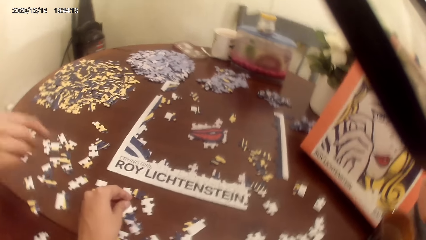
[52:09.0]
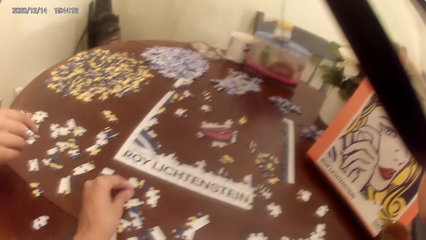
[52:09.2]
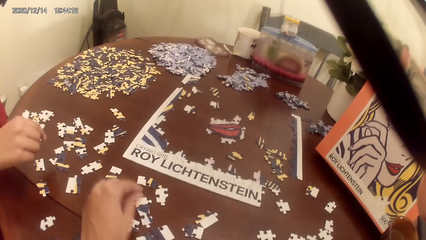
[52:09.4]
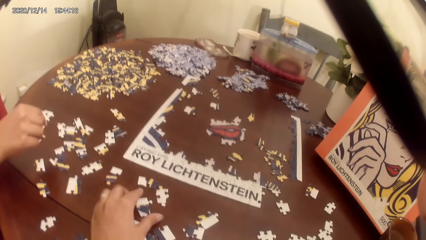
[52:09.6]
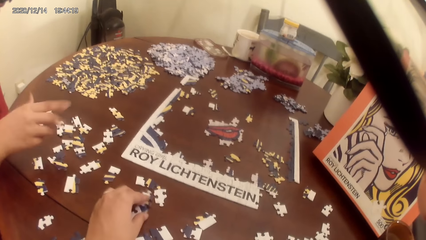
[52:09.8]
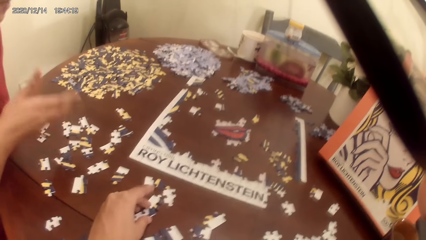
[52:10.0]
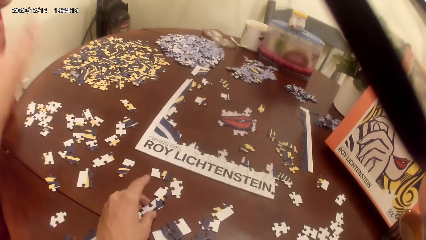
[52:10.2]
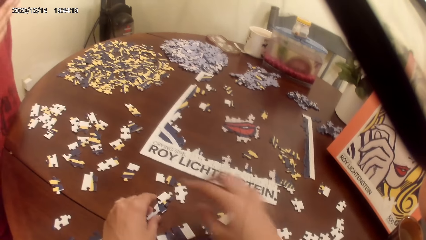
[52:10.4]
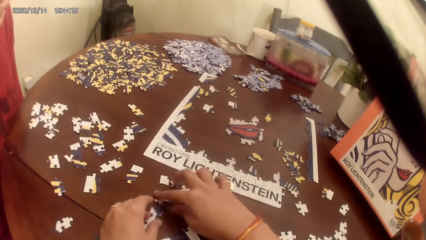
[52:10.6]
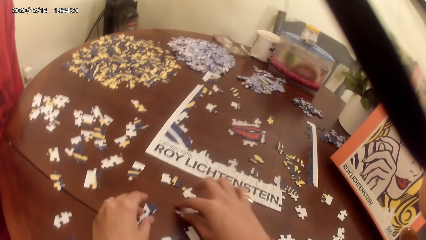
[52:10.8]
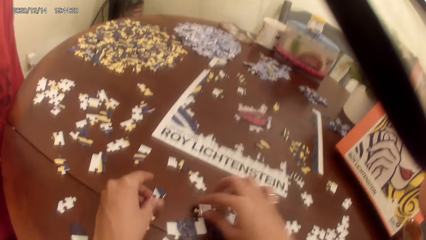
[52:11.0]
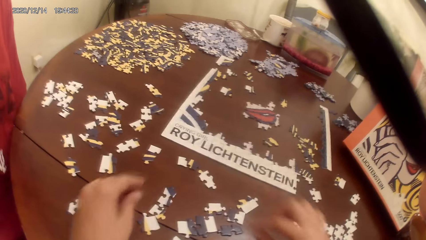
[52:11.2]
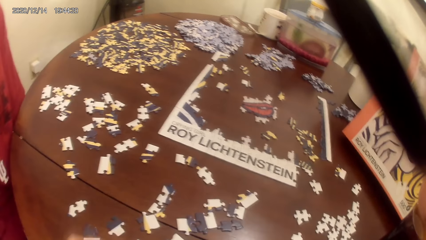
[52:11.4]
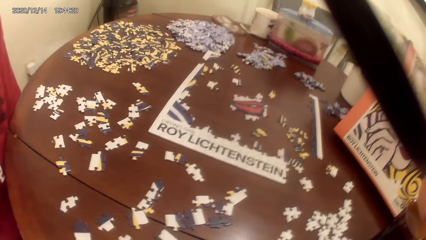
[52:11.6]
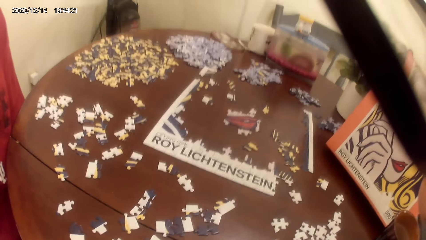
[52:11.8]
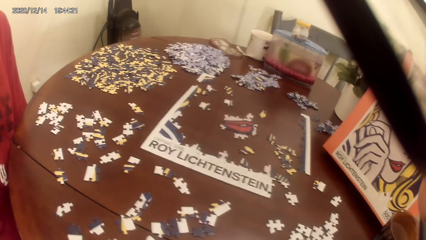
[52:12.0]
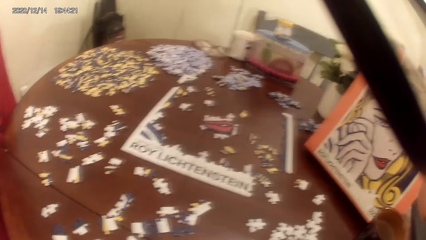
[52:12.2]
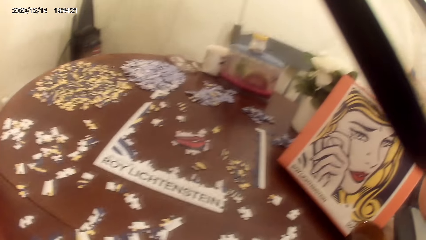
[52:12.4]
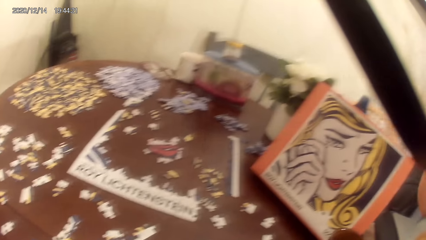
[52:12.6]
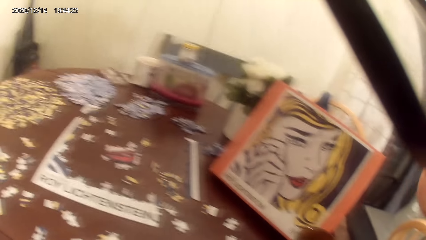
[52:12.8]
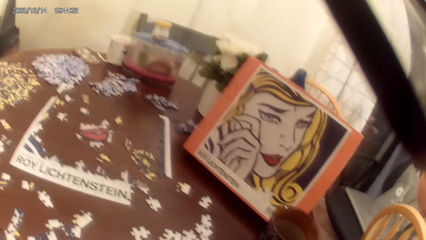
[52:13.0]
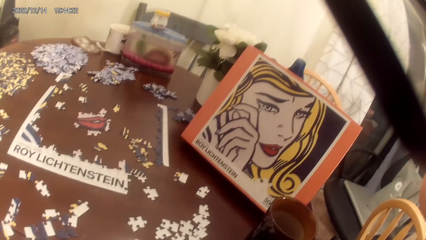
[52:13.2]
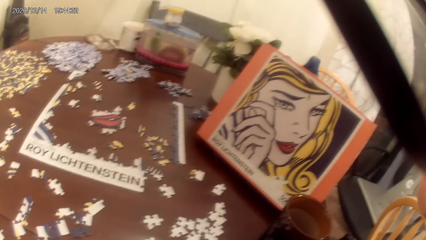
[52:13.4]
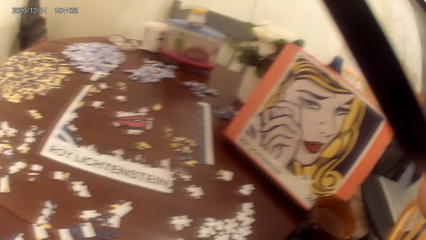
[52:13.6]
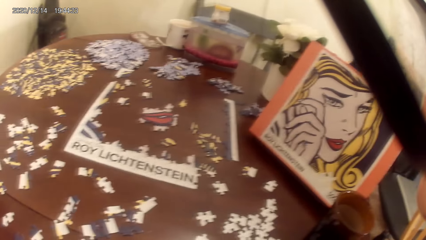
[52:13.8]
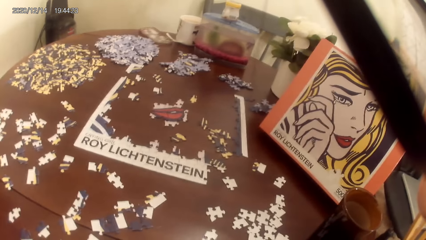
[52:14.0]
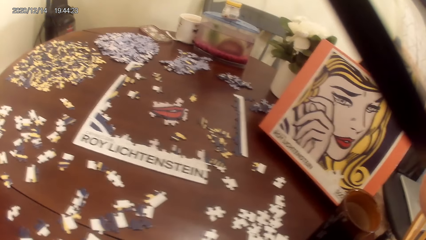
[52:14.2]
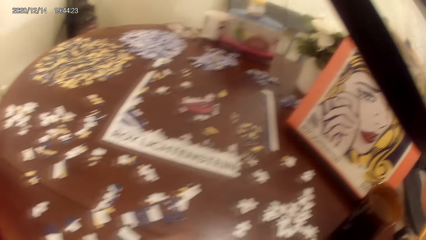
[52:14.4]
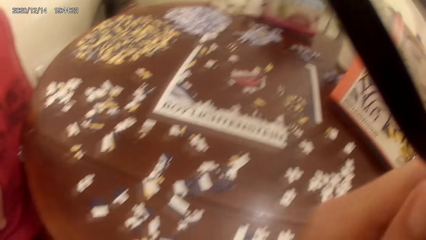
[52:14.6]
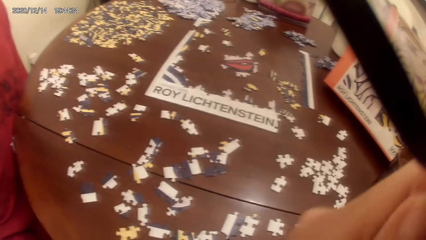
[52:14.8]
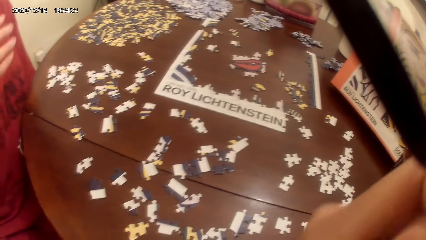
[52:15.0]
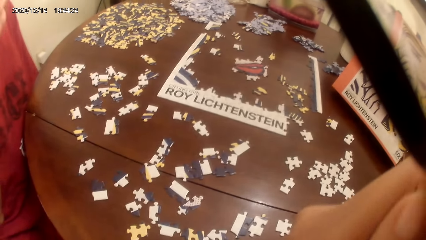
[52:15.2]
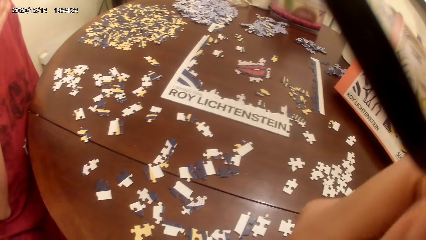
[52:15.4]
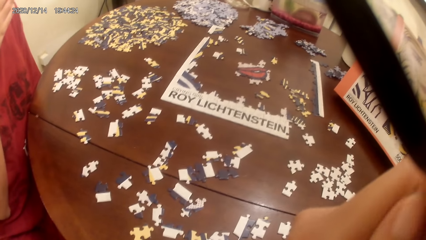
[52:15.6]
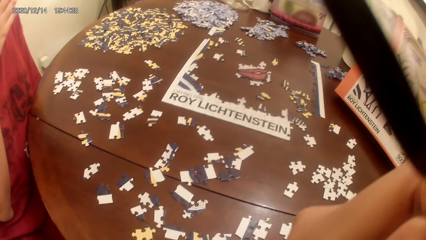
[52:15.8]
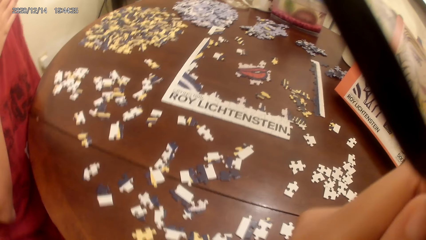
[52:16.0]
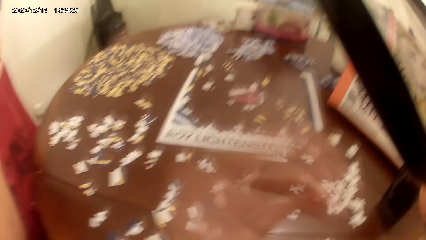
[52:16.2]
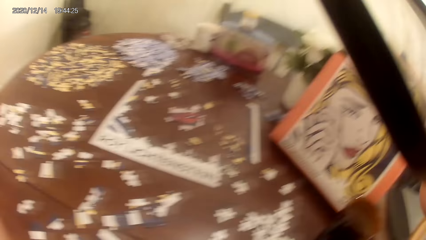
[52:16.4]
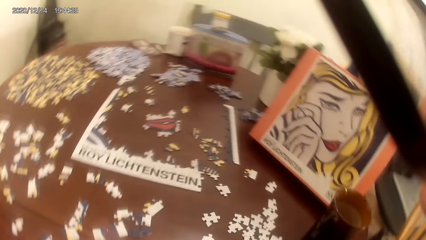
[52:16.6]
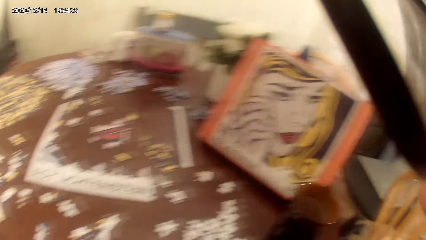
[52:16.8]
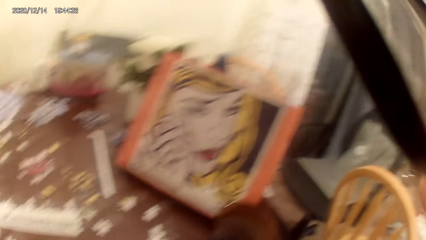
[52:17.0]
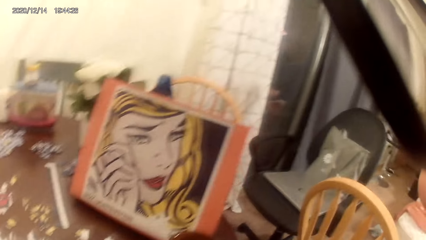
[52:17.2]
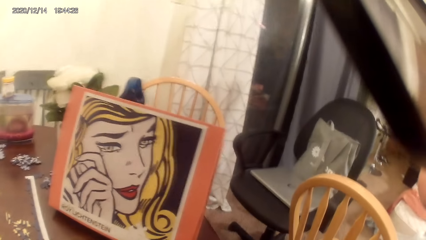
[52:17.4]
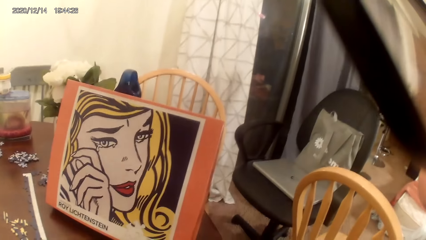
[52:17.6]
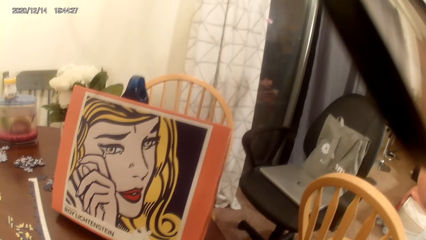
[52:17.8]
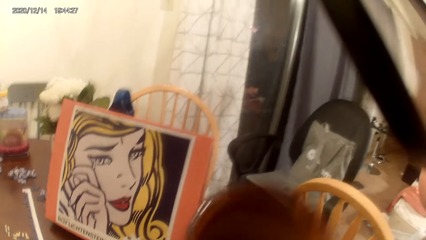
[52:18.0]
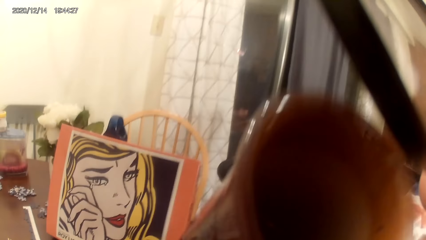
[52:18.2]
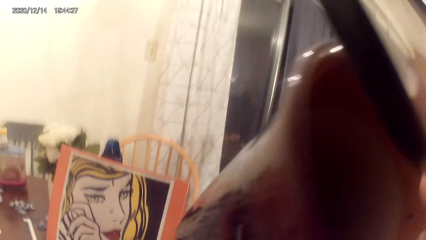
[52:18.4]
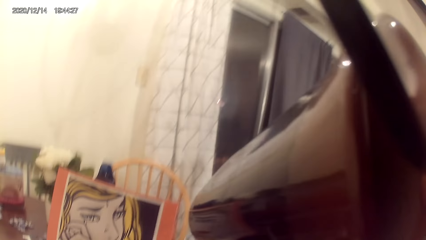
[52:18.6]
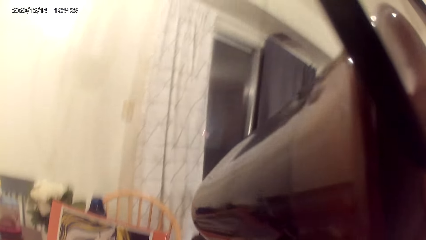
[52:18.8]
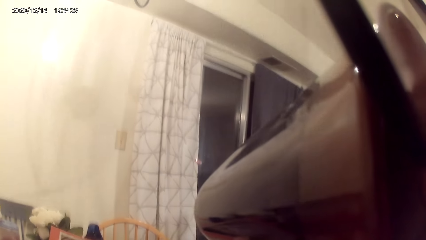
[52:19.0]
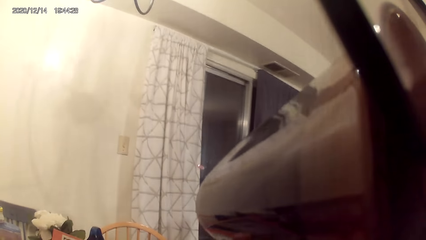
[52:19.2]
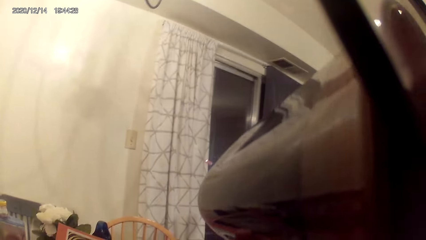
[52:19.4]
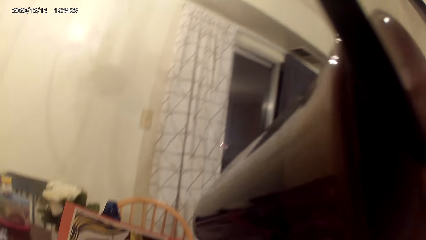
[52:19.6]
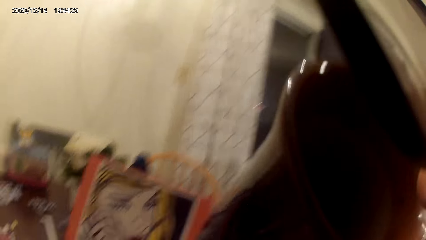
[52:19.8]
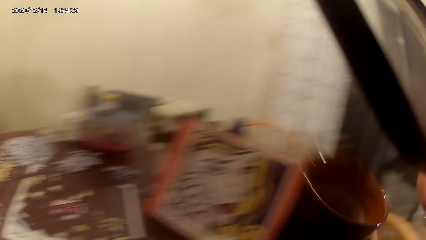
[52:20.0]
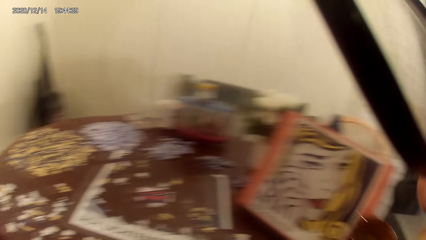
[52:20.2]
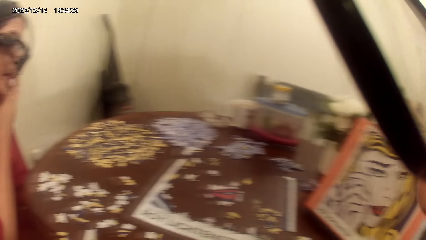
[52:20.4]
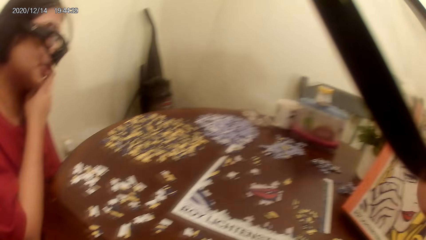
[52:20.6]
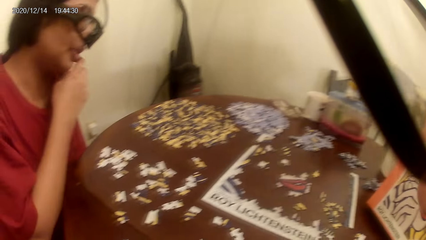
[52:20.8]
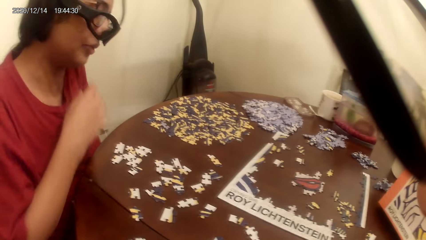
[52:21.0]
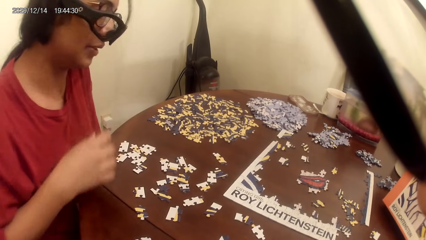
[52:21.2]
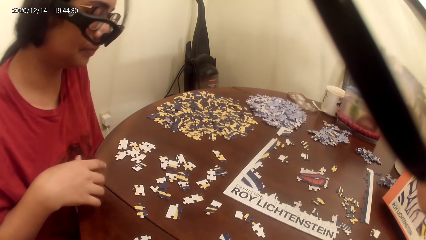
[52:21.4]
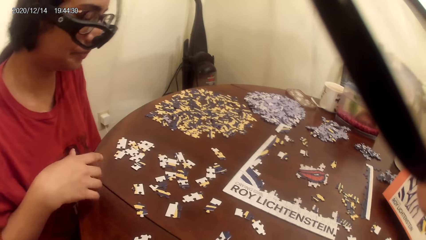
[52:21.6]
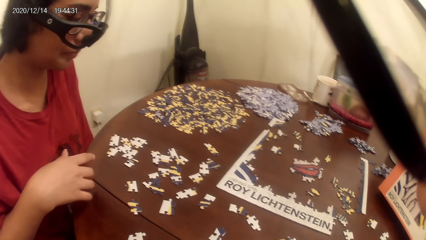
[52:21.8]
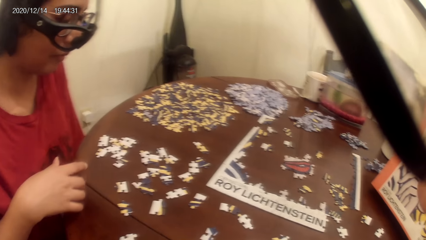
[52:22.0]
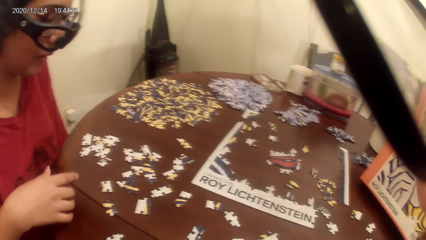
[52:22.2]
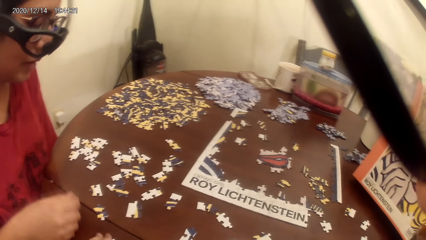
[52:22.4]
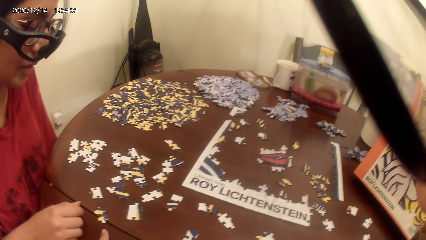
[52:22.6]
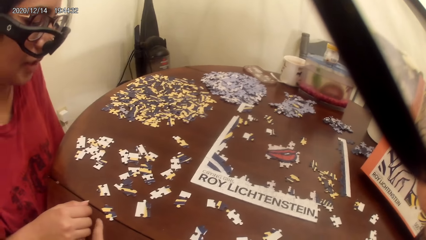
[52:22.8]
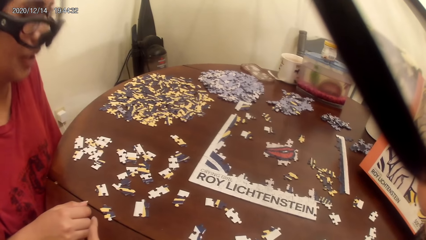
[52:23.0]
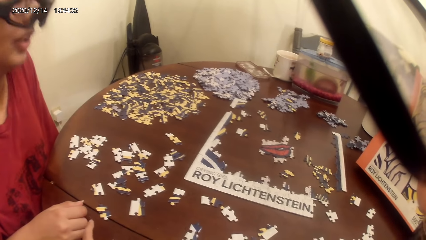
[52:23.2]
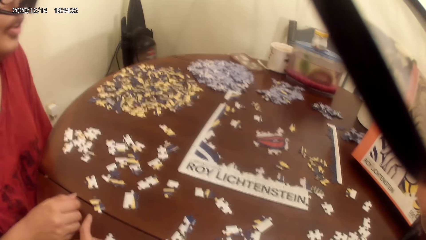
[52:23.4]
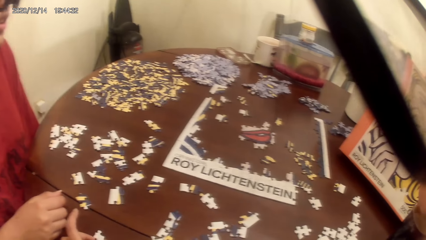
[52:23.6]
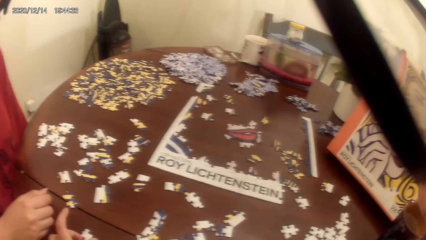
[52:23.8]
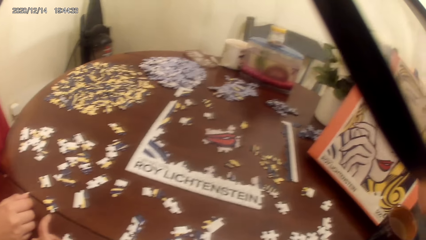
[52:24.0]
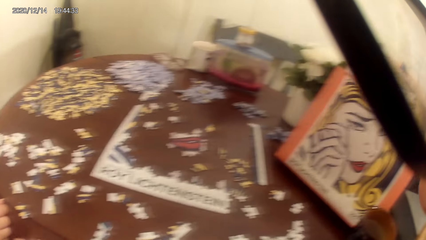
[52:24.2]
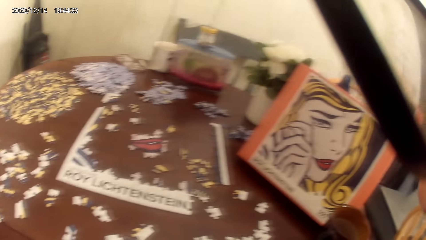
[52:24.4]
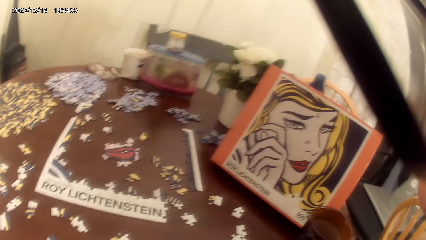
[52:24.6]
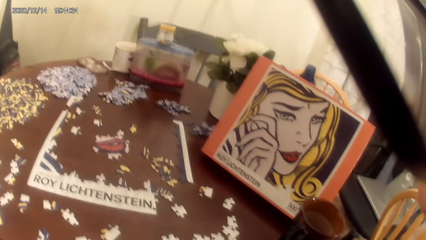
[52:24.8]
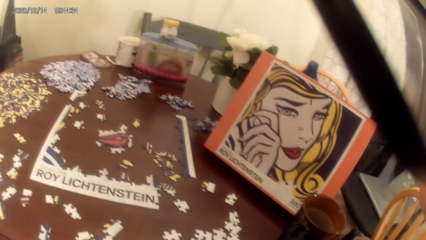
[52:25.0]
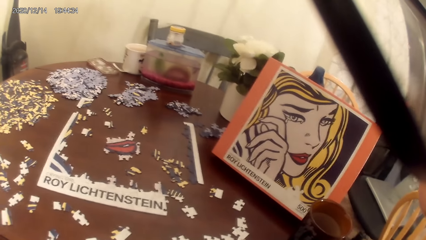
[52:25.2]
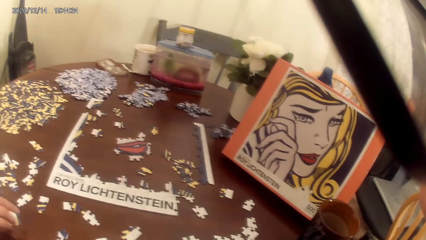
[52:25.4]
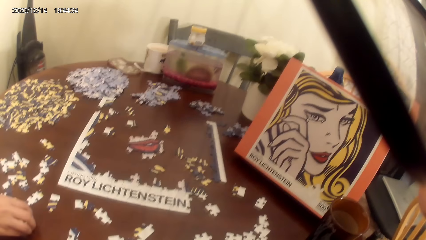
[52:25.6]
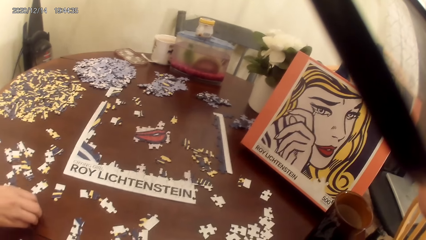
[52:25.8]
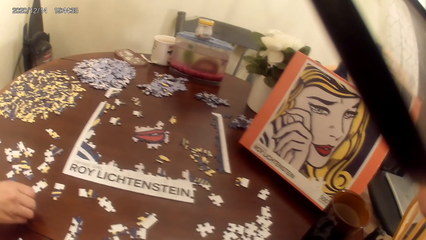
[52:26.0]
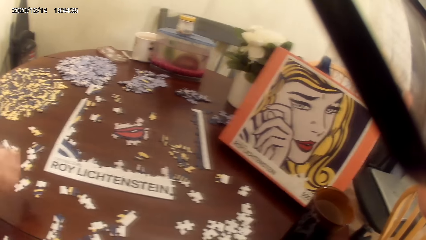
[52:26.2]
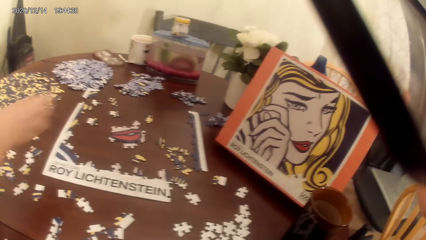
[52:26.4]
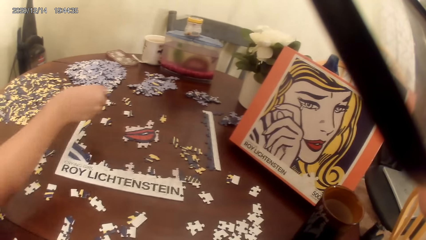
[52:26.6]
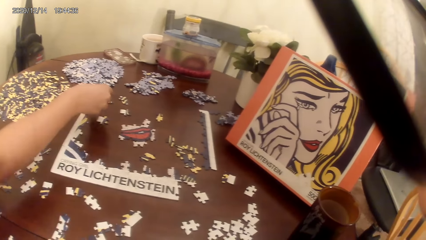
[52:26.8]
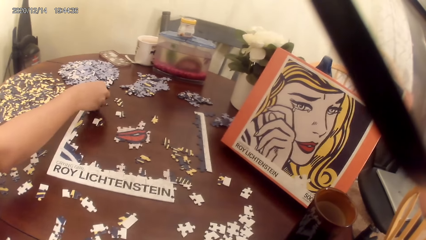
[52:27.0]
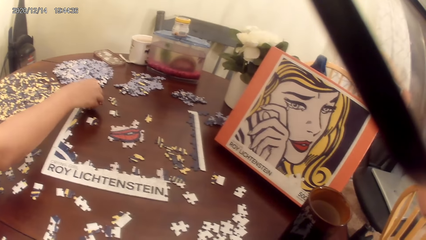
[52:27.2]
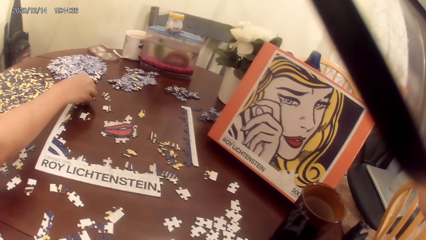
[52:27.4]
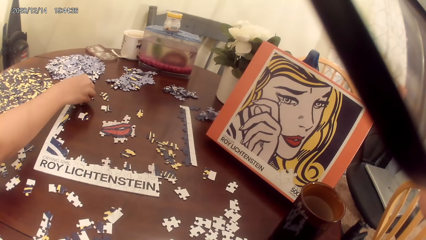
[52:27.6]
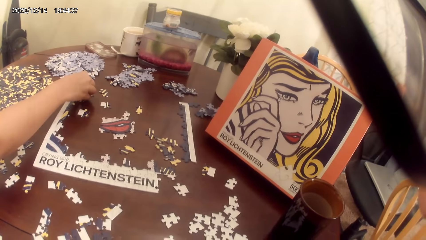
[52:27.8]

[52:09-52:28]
A lady talks making the puzzle pieces. The camera wearer plays the jigsaw puzzle. The lady moves hands. The camera wearer talks with the lady. They talk with the lady and look around. They talk with the lady and drink tea. They talk with the lady and lower the cup. They talk with the lady. The lady plays the jigsaw puzzle.
